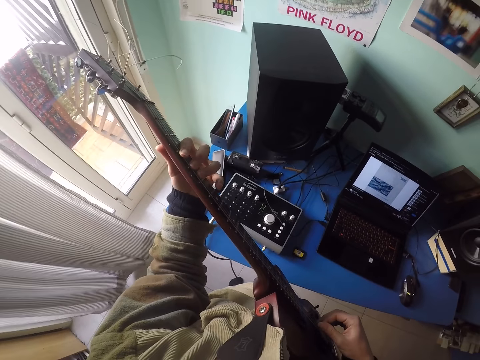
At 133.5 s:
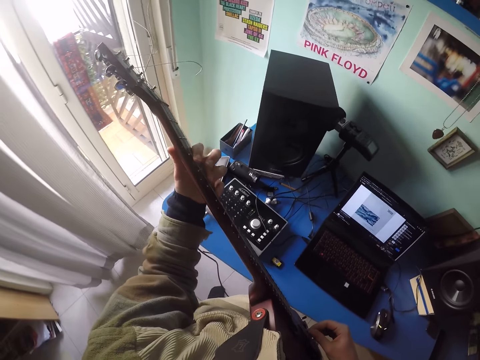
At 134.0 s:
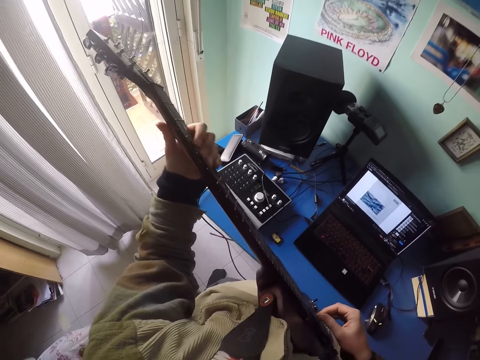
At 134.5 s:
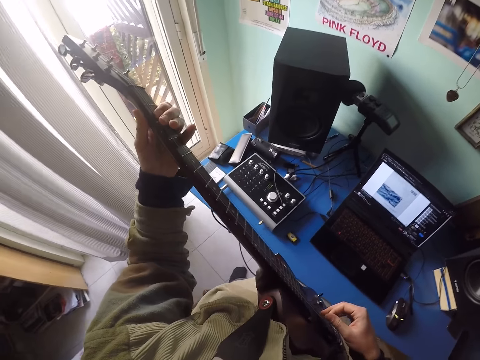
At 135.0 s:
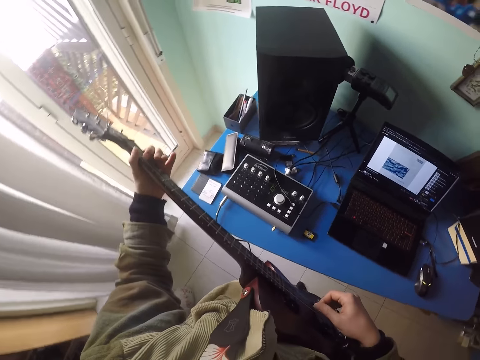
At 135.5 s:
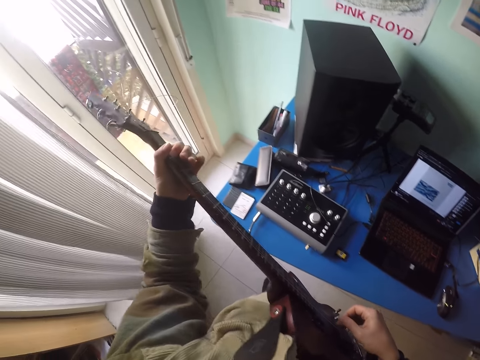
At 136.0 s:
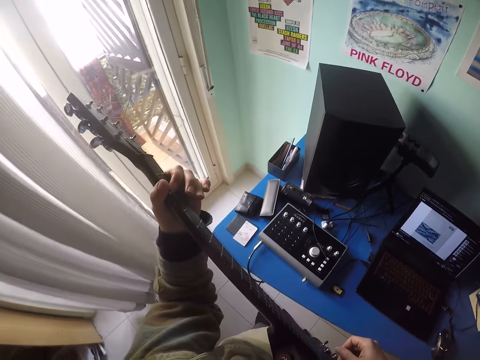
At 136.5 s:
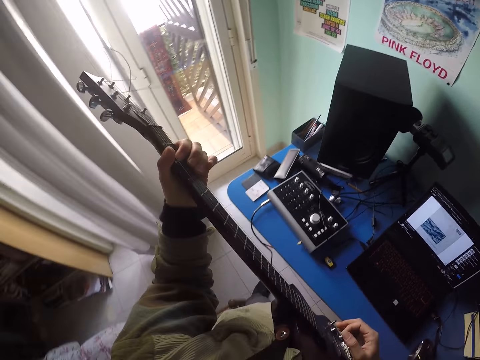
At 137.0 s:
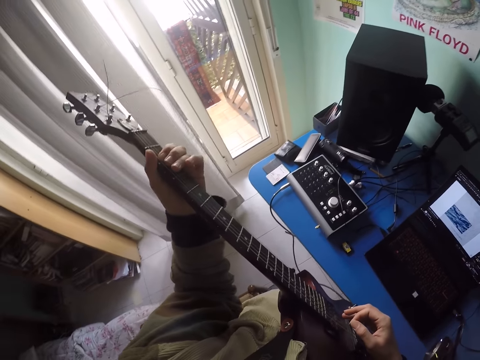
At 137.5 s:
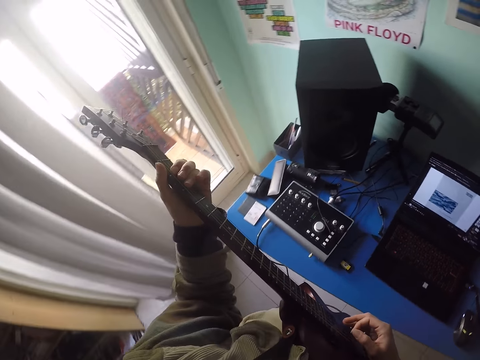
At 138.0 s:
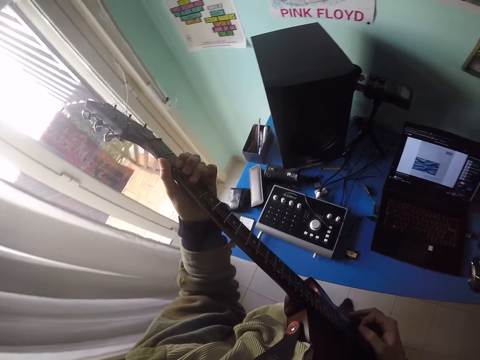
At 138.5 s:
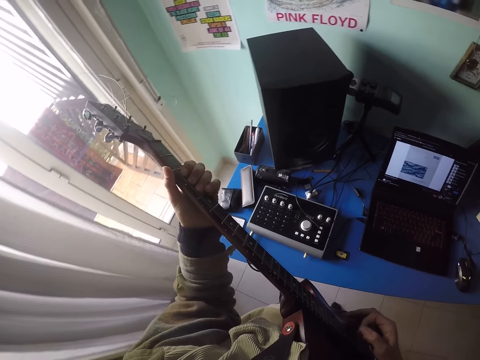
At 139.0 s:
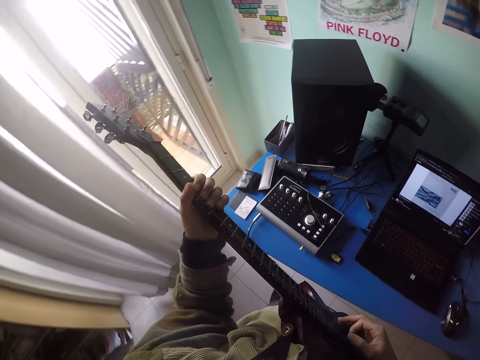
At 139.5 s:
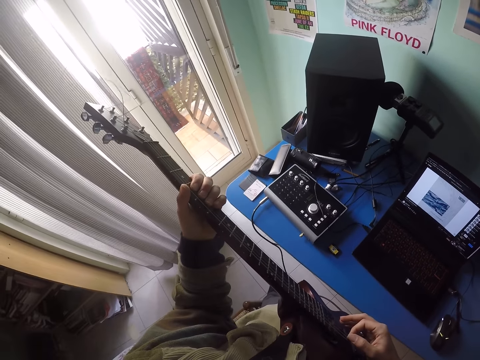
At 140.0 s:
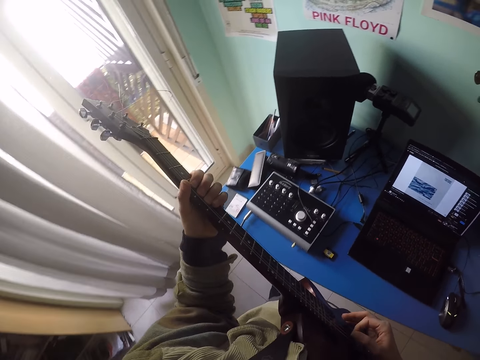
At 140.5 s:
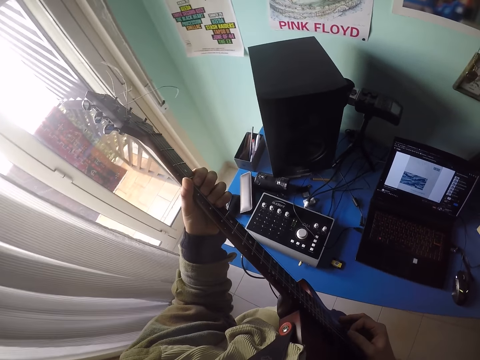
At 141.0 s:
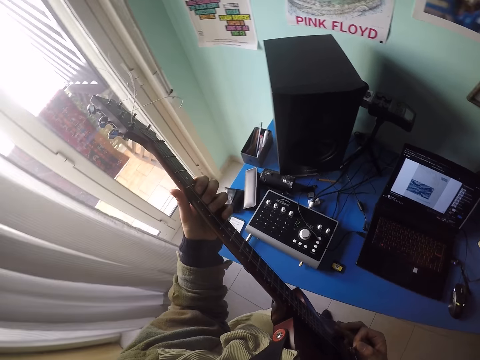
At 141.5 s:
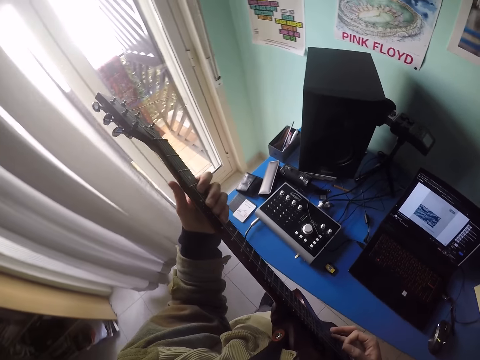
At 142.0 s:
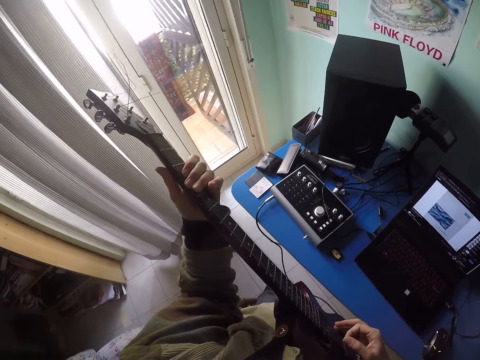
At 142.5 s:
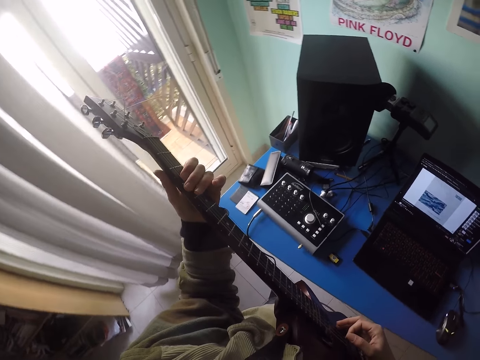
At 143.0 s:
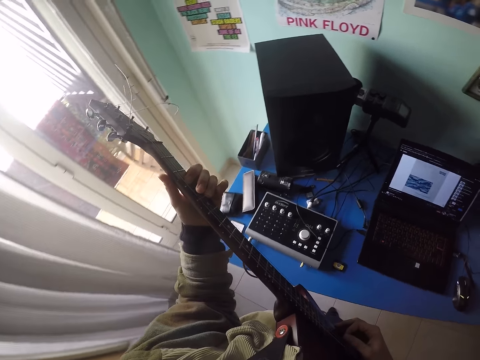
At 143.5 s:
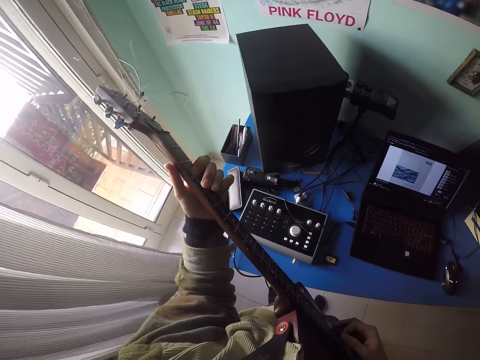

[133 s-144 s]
The camera wearer fingerpicks the fingerboard of the guitar. They play the guitar.
